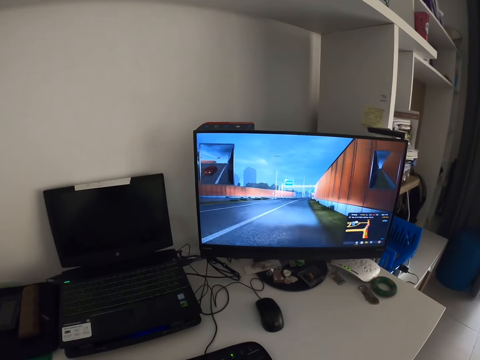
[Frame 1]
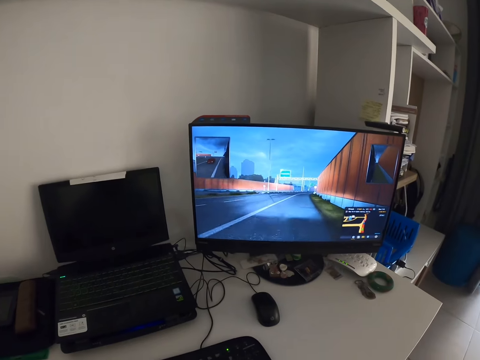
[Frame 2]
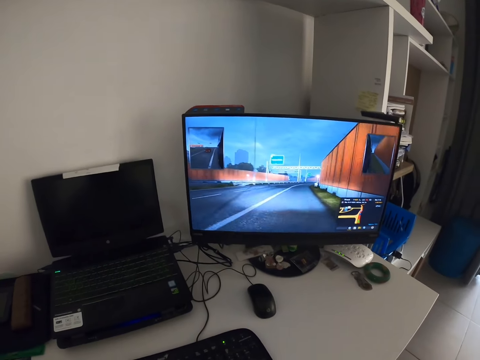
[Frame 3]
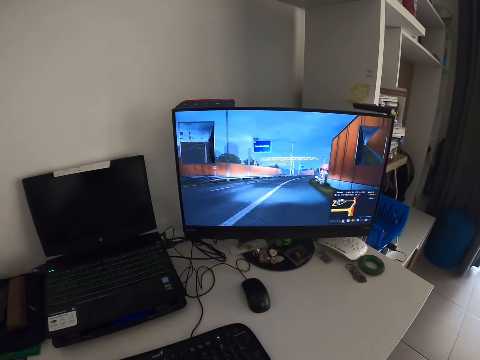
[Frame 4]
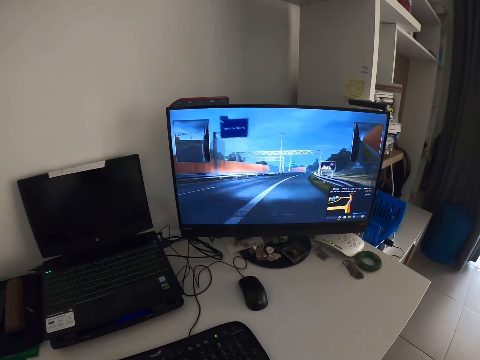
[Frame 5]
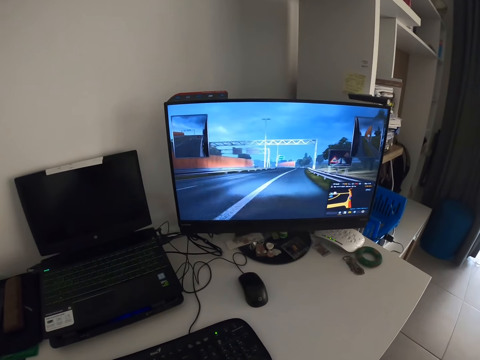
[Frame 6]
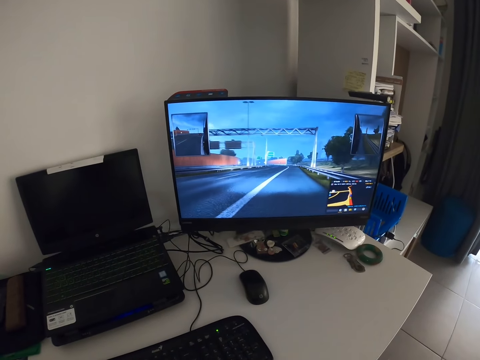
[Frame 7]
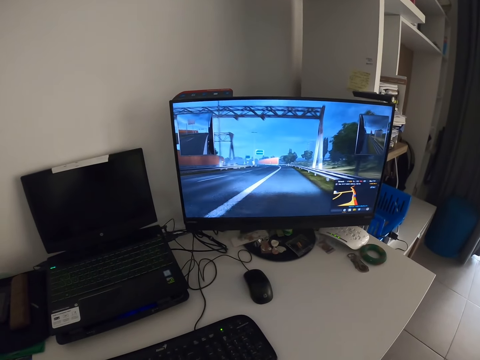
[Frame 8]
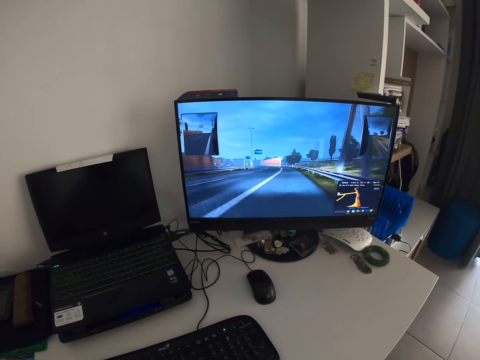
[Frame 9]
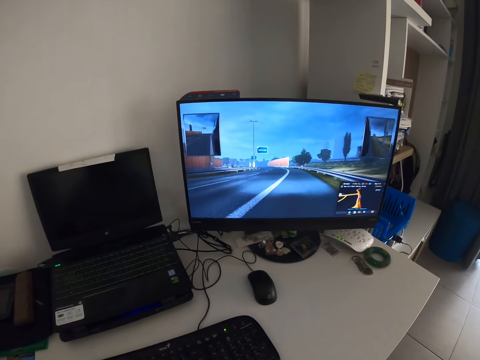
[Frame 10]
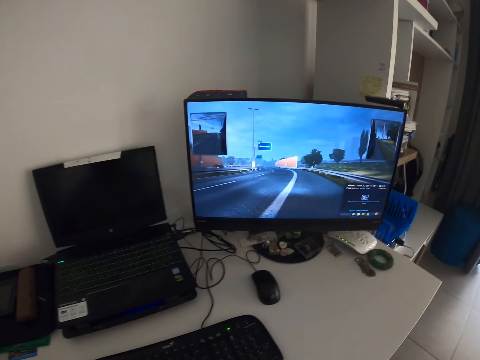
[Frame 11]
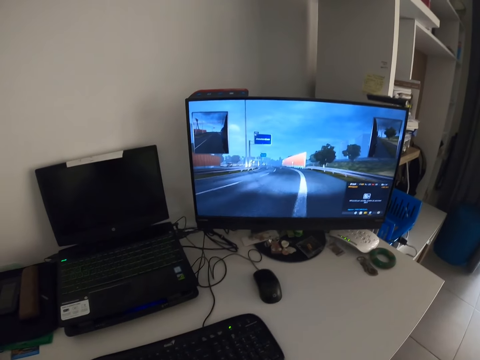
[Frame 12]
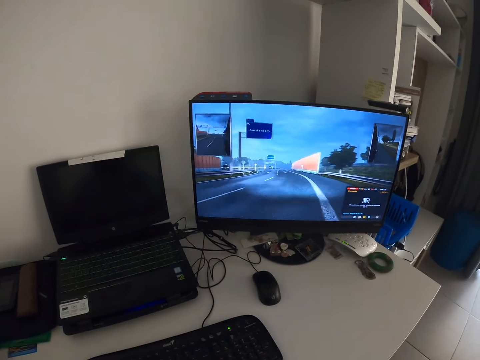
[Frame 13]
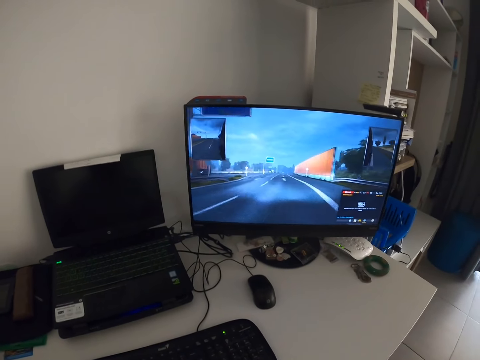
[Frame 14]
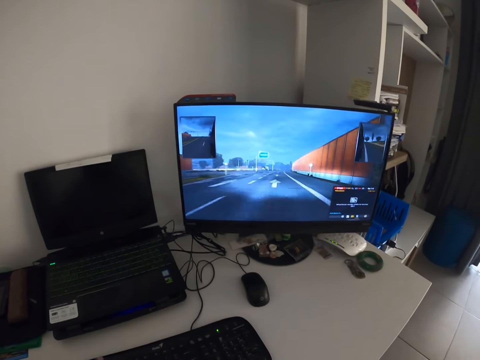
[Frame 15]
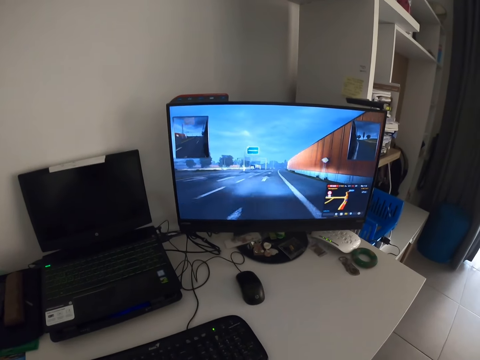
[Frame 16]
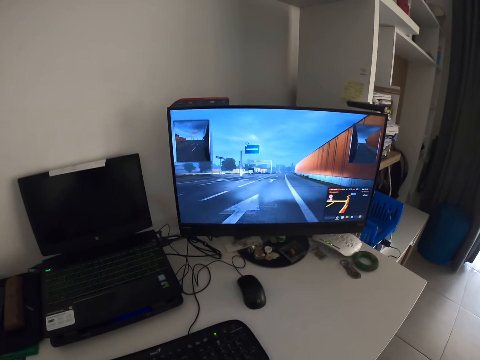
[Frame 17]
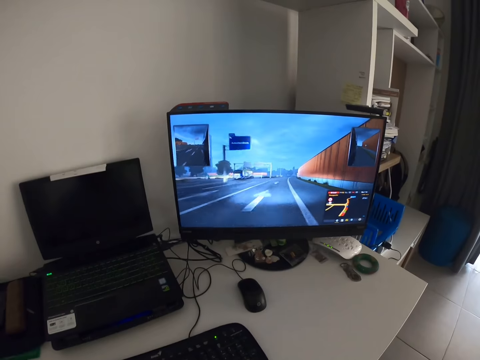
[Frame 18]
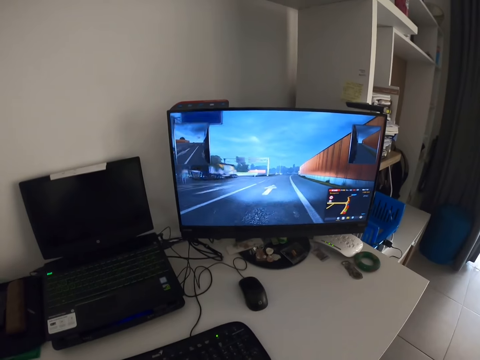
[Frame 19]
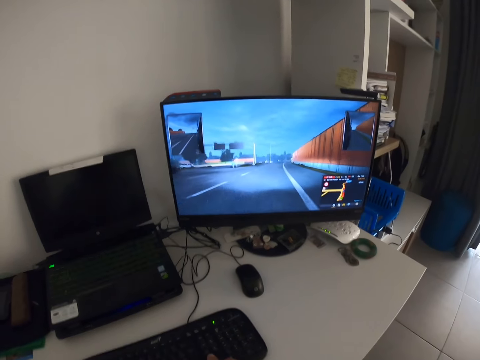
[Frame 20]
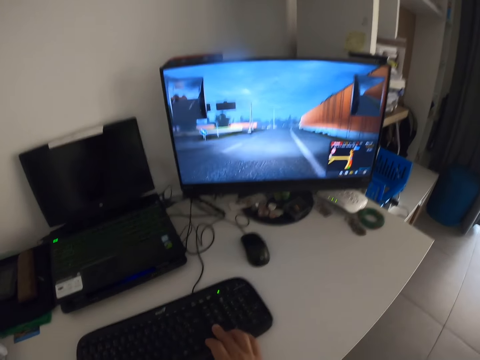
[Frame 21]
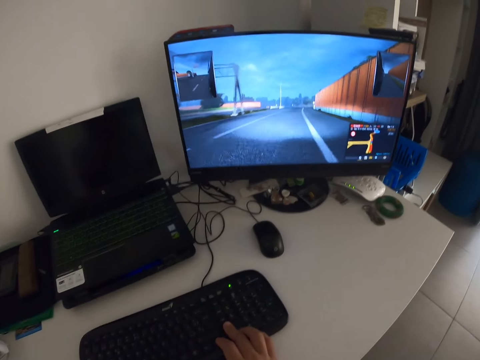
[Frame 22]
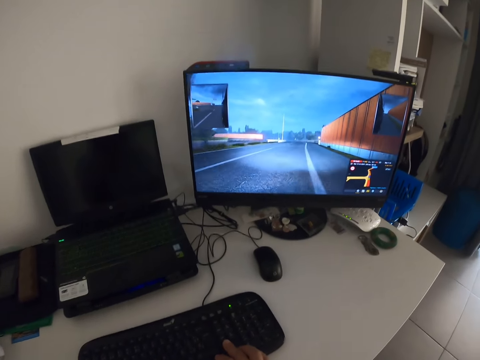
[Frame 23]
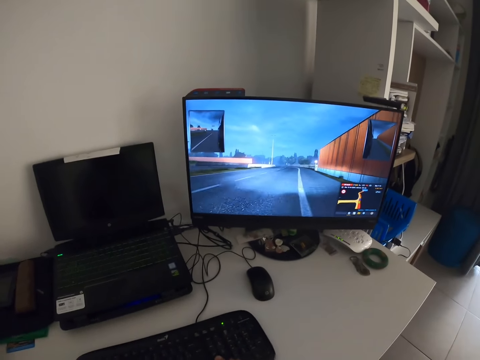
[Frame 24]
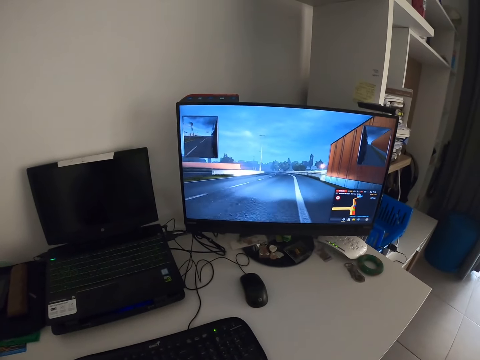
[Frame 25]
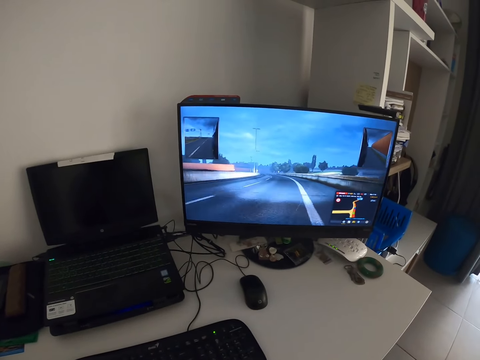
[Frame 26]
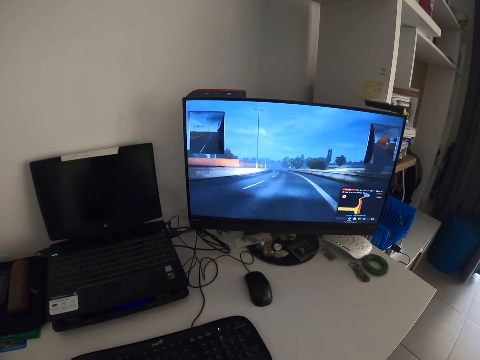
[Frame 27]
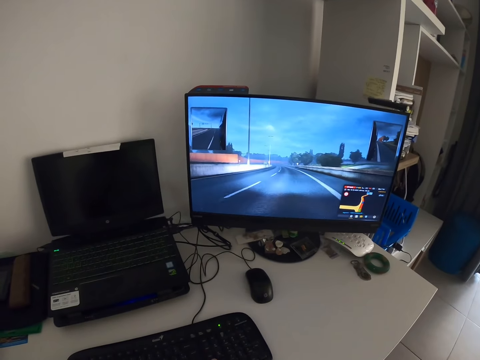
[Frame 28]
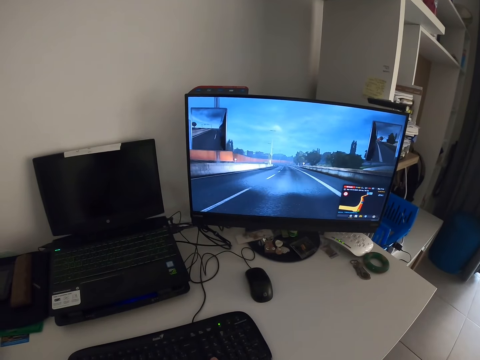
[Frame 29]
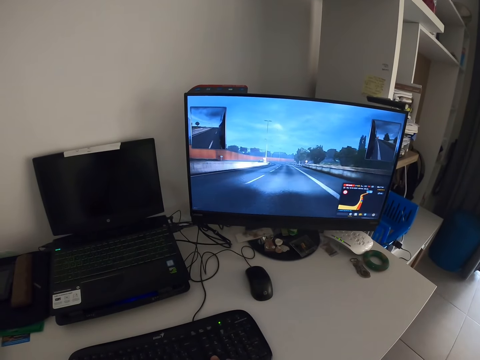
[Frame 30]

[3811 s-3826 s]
The camera wearer plays a game on the computer. They look around. They hold the keyboard. They play a game on the computer.

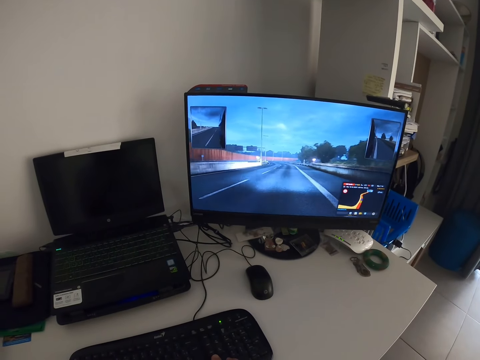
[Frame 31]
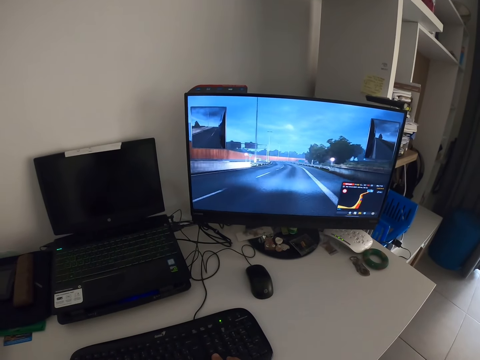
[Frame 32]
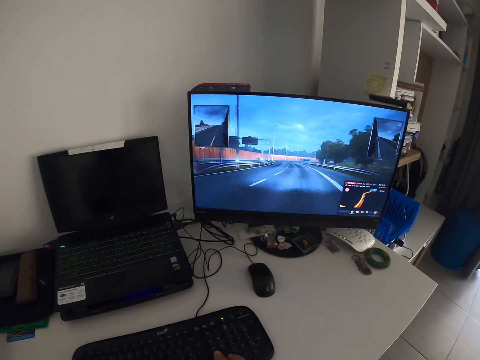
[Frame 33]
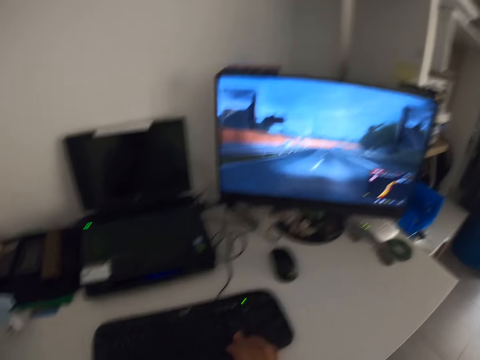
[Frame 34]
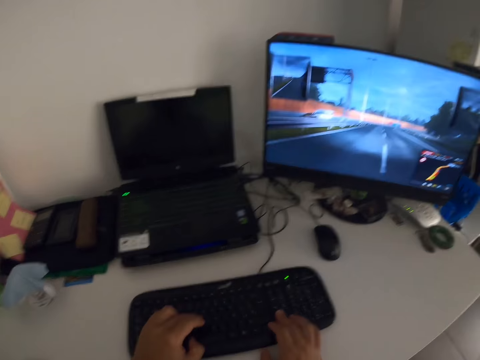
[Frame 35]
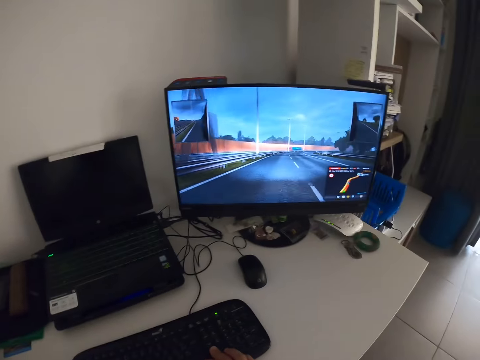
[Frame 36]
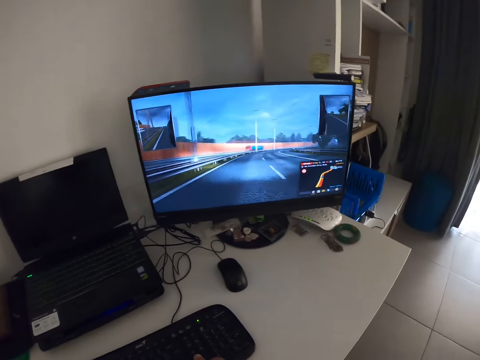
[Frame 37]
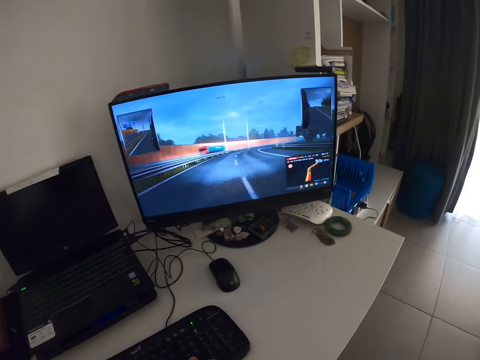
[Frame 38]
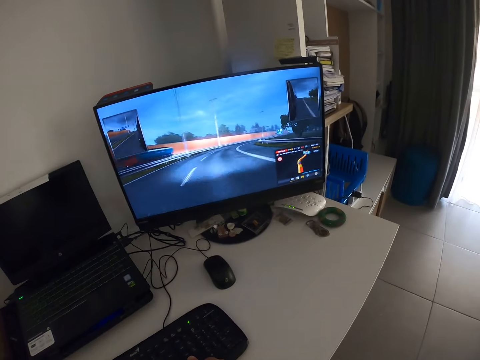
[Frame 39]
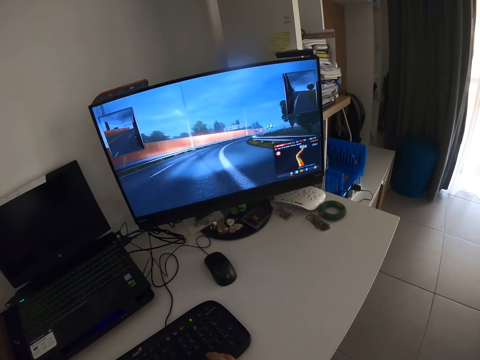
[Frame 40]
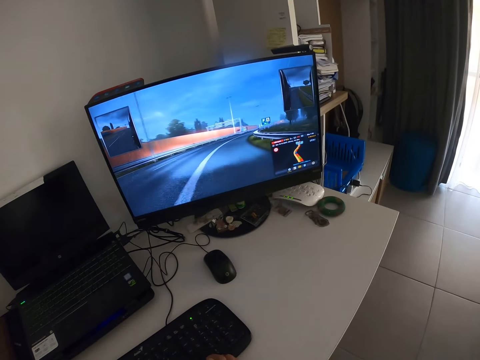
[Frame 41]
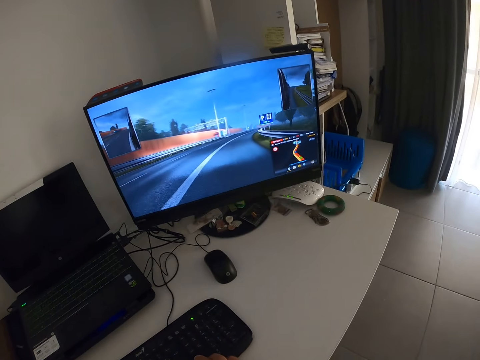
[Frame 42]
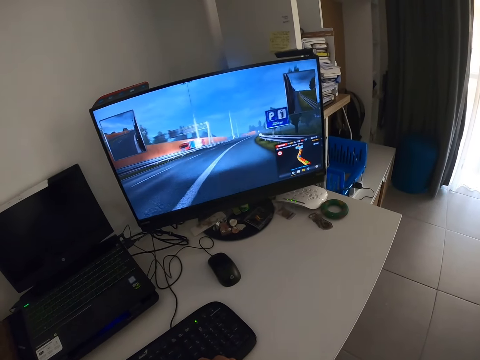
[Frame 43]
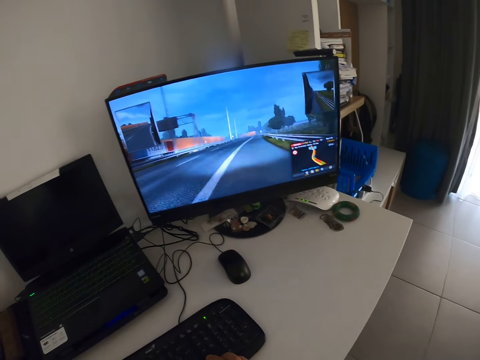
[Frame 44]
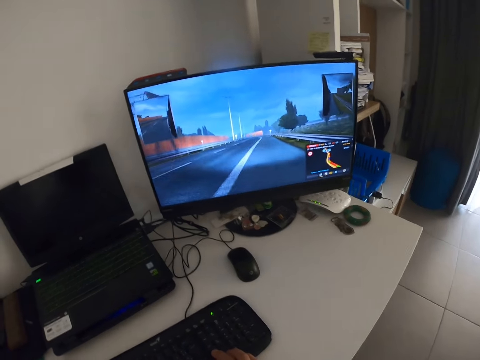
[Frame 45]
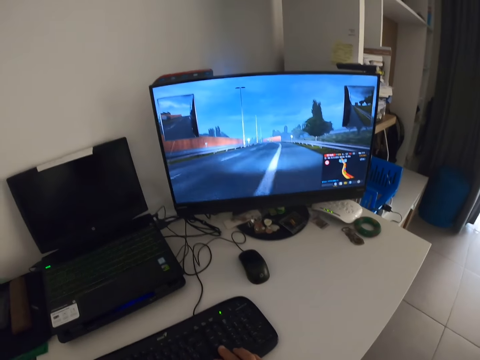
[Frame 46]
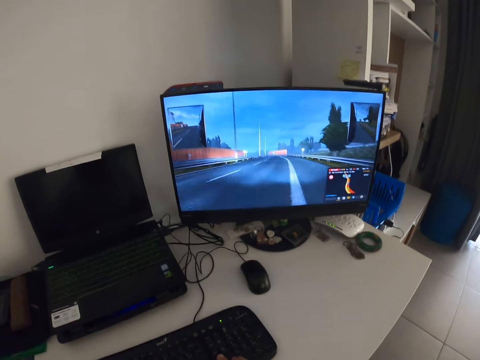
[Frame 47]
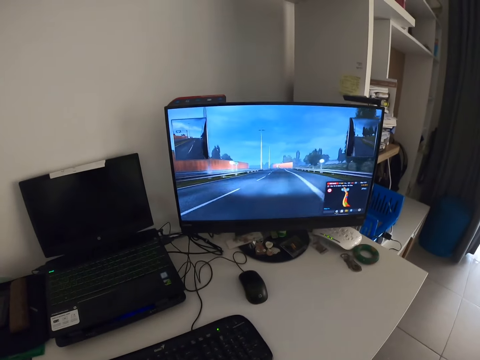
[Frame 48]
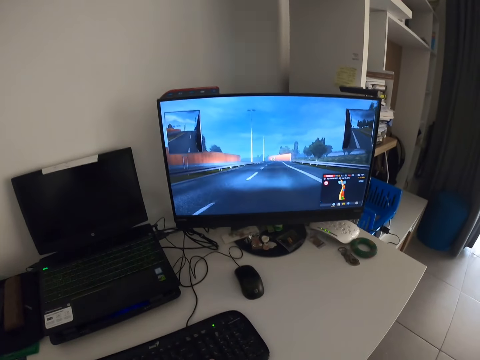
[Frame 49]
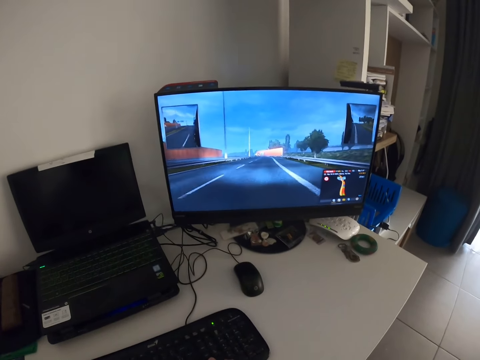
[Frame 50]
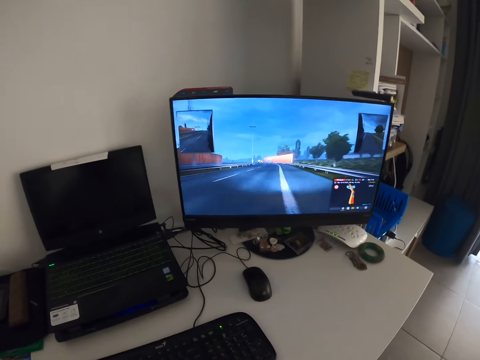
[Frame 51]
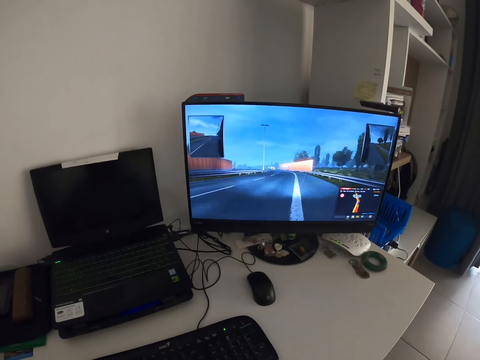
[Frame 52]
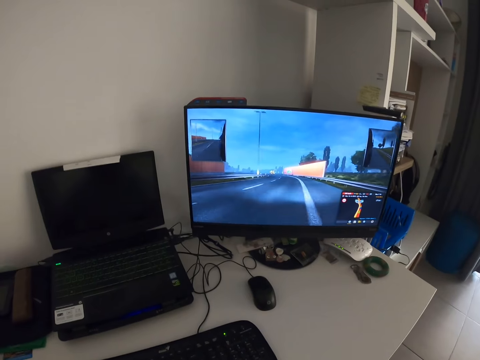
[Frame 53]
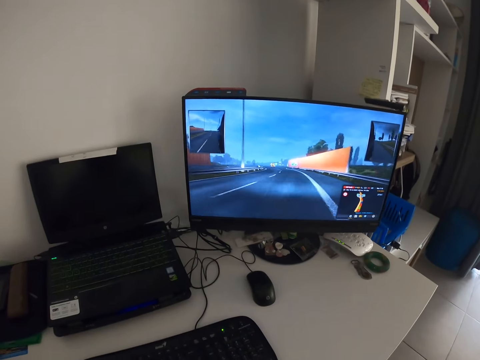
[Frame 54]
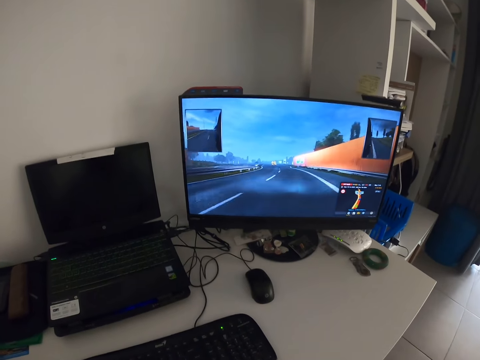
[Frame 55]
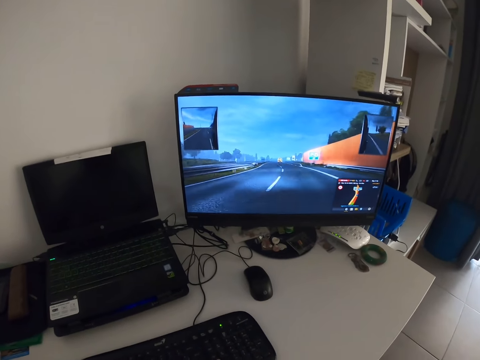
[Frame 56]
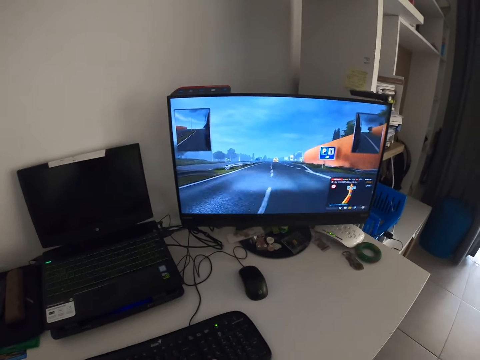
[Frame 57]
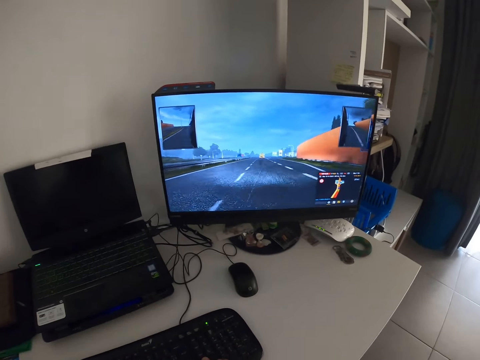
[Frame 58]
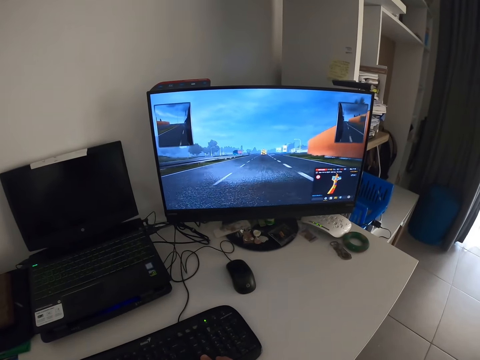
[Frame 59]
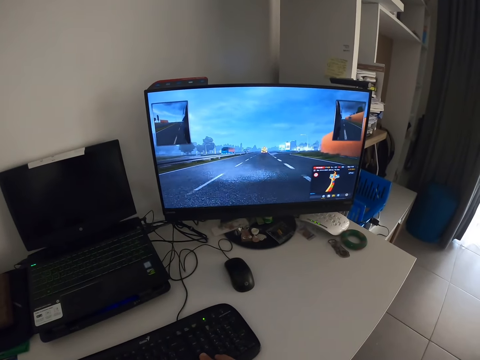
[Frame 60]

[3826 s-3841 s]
The camera wearer looks around. They type on the keyboard. They play a game on the computer.
